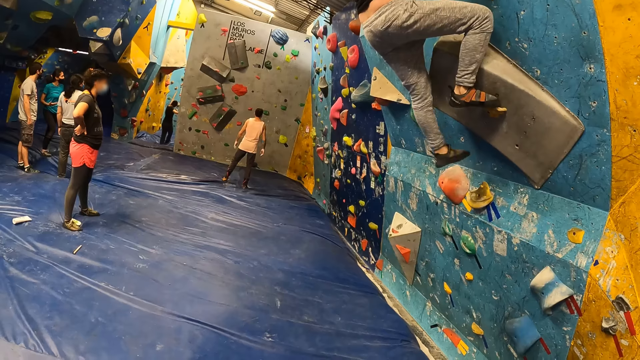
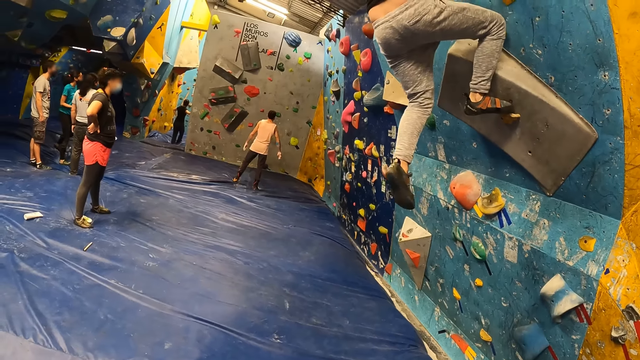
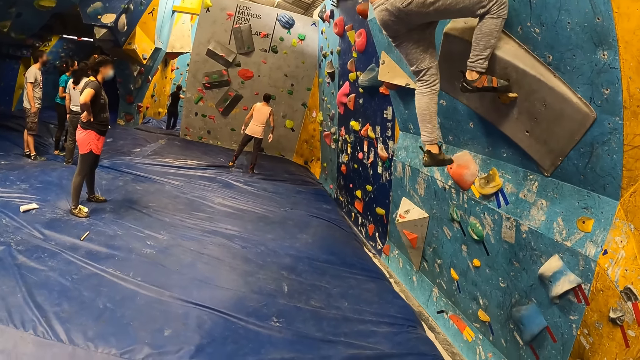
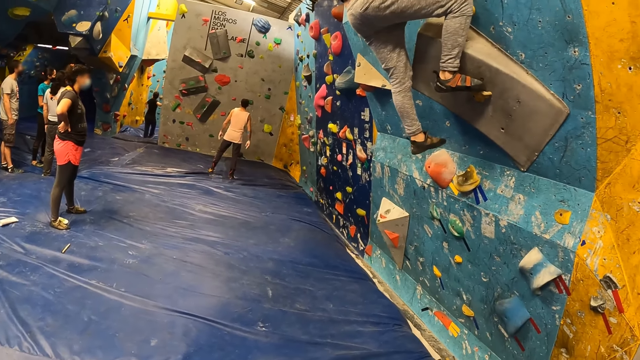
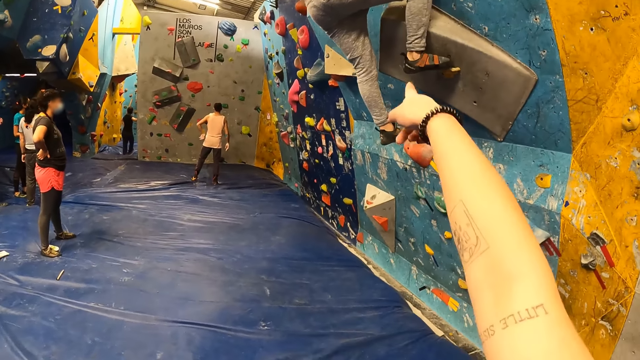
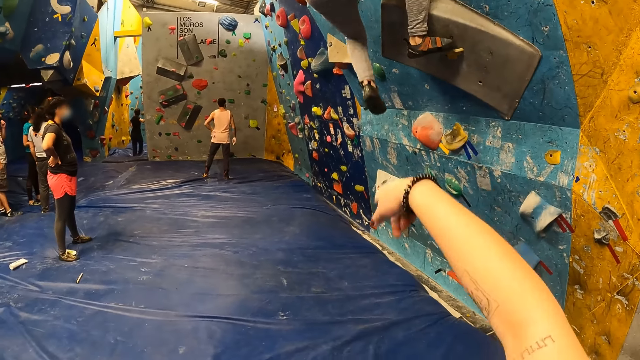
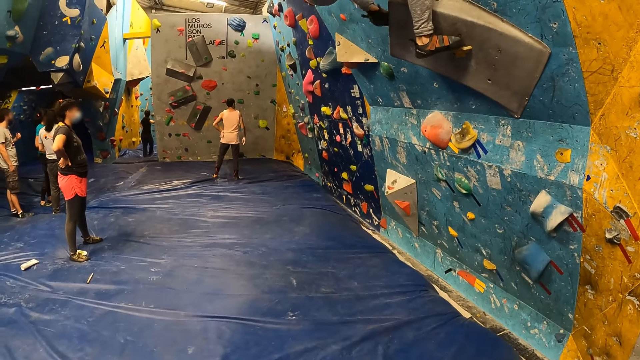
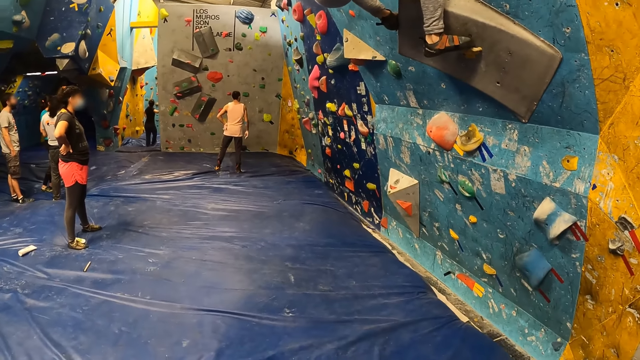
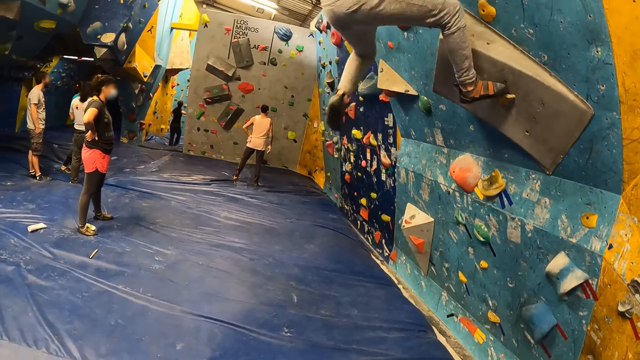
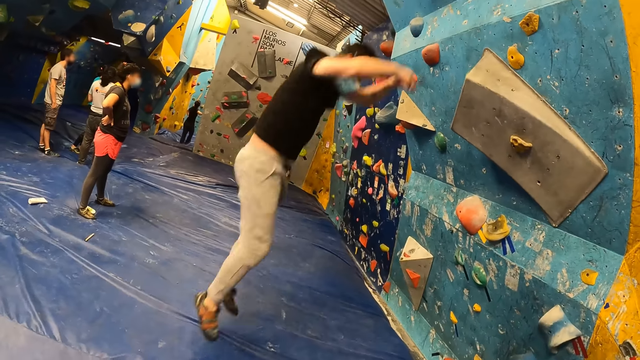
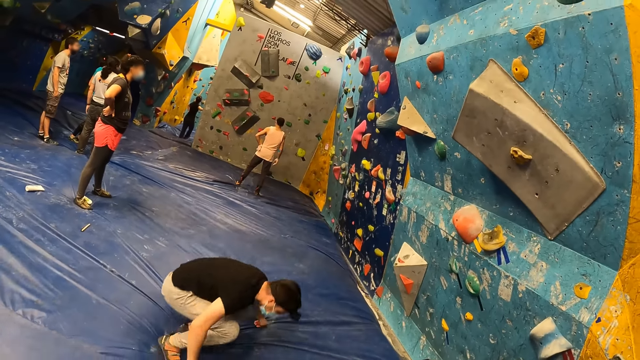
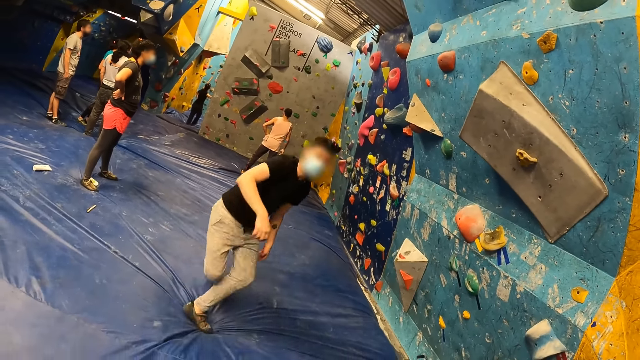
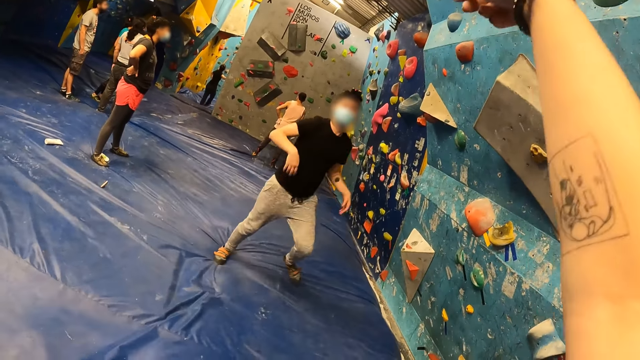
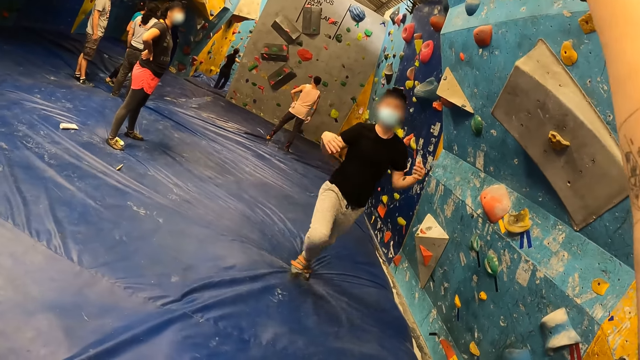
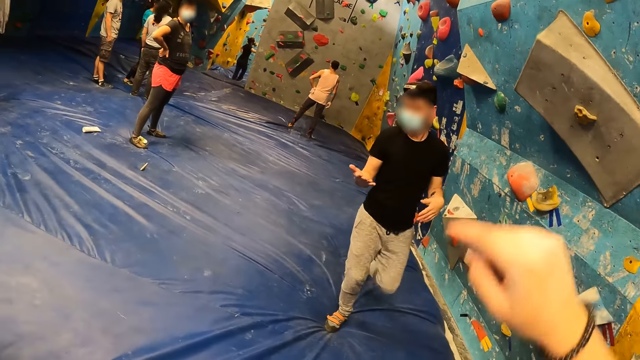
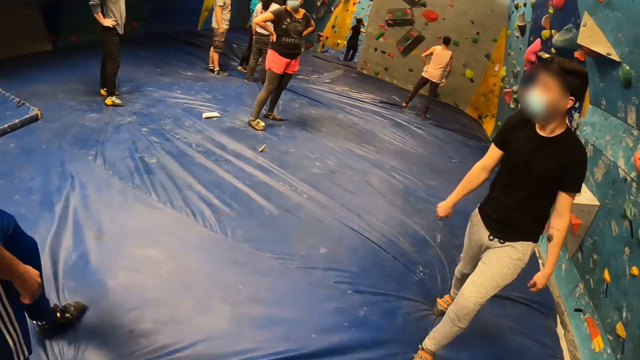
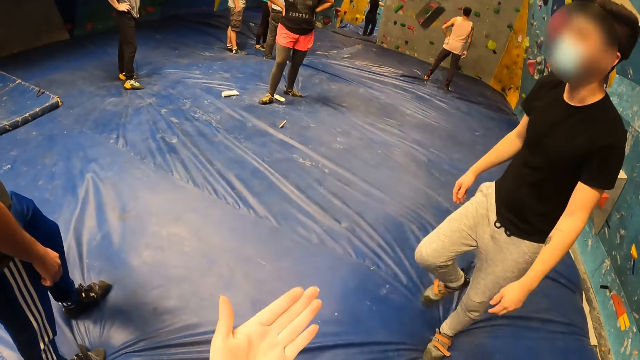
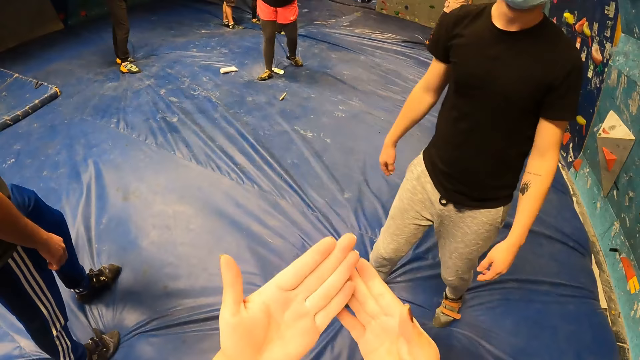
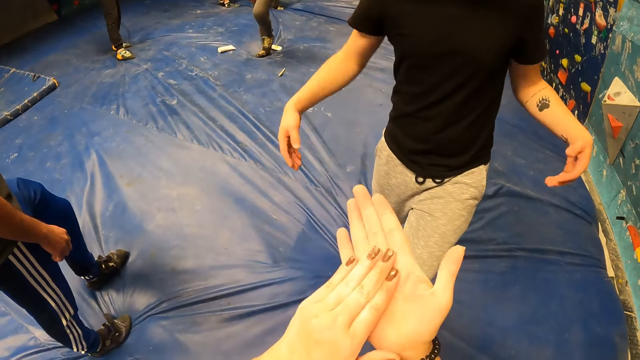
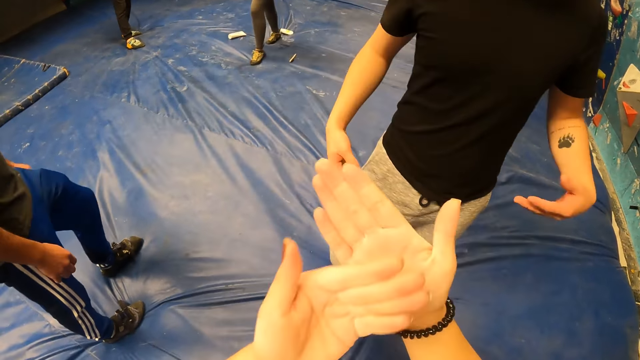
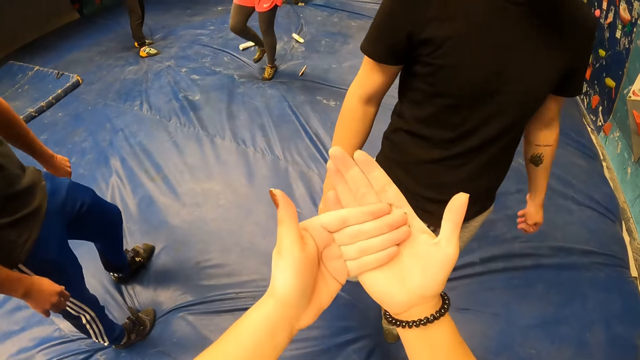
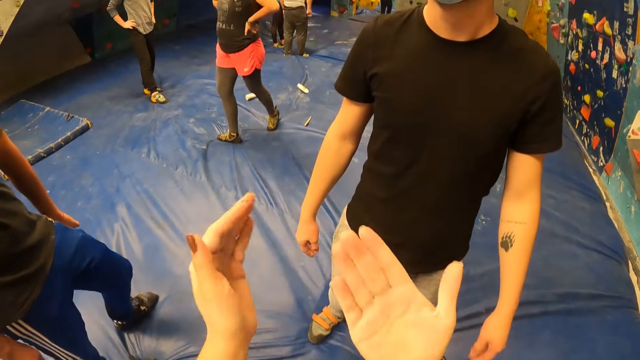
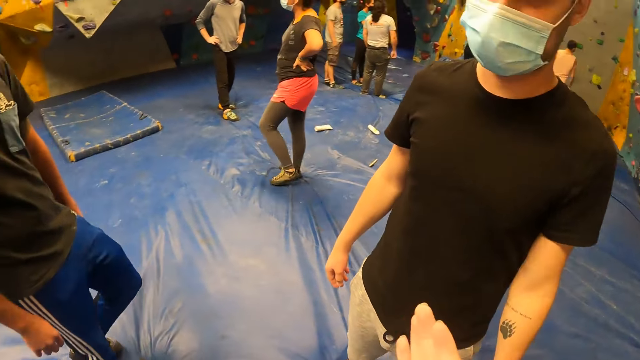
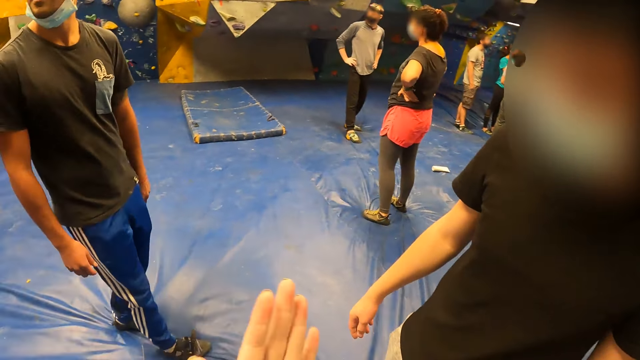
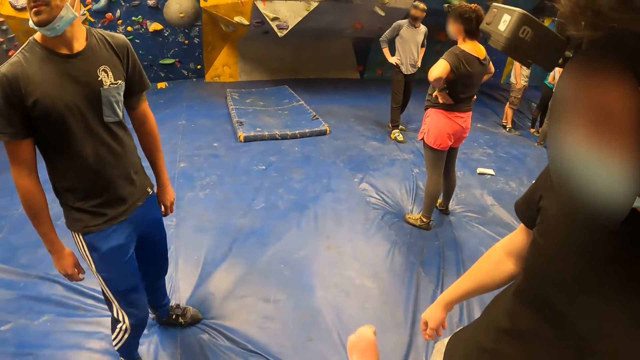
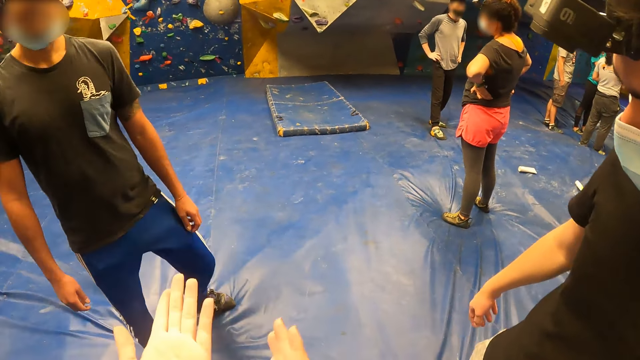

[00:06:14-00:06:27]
The camera wearer points at a man. The man jumps down the climbing wall. The camera wearer raises the right hand. The man shakes the hands and walks towards the camera wearer. The camera wearer rubs her palms together.

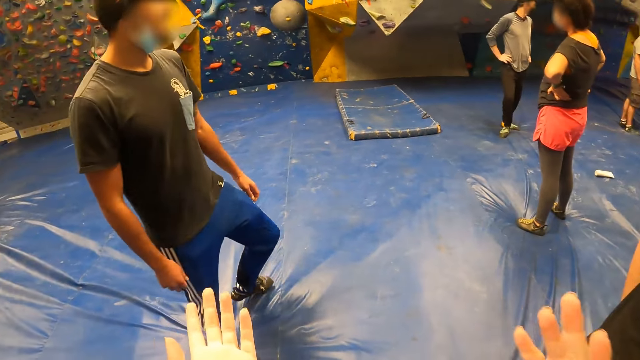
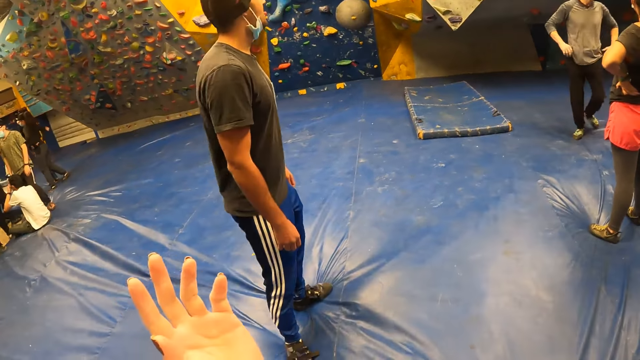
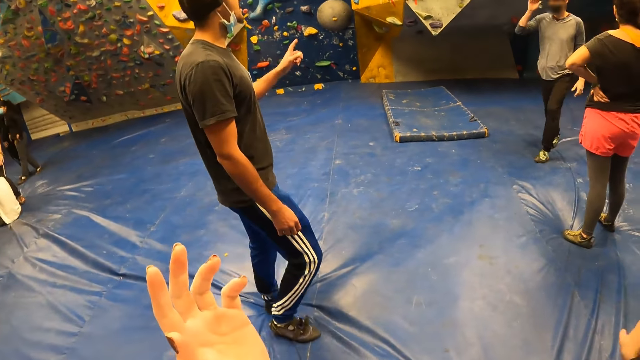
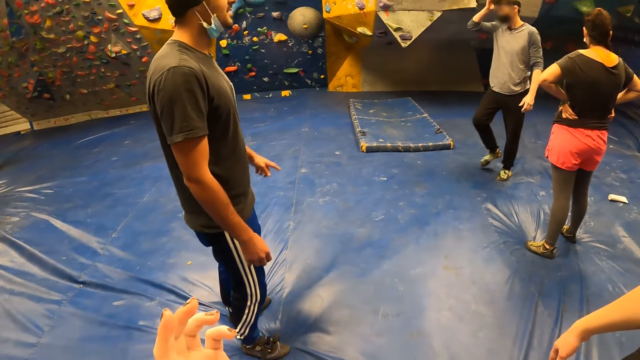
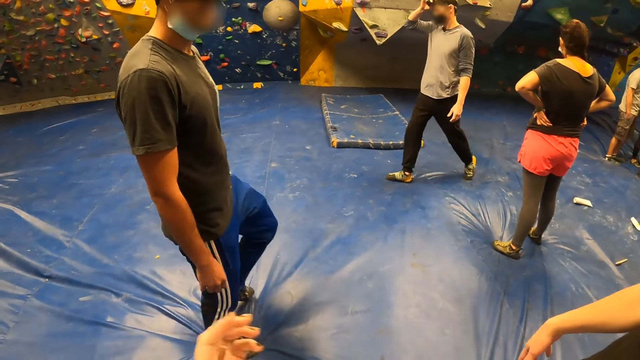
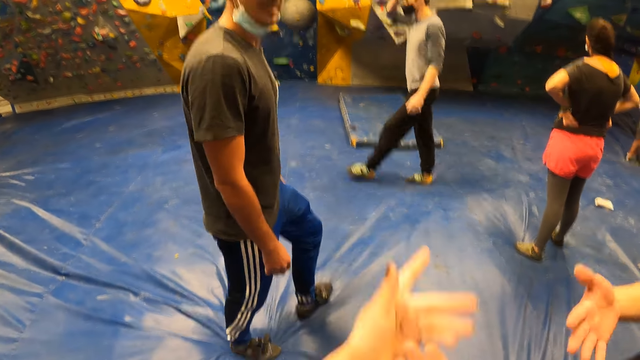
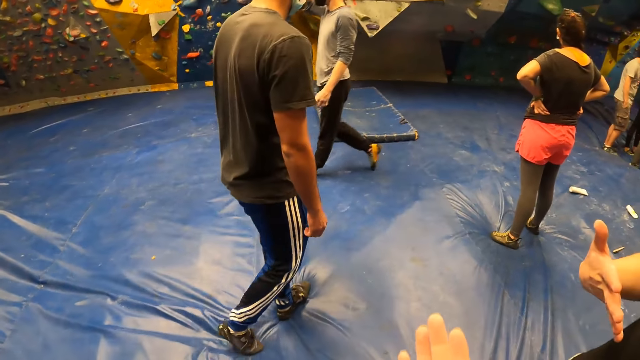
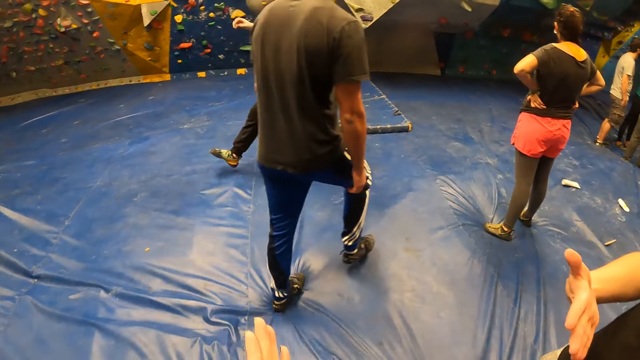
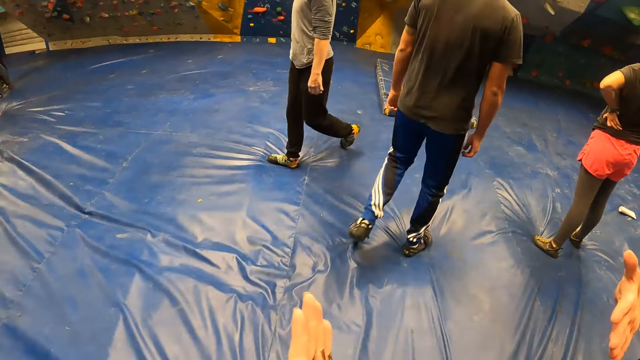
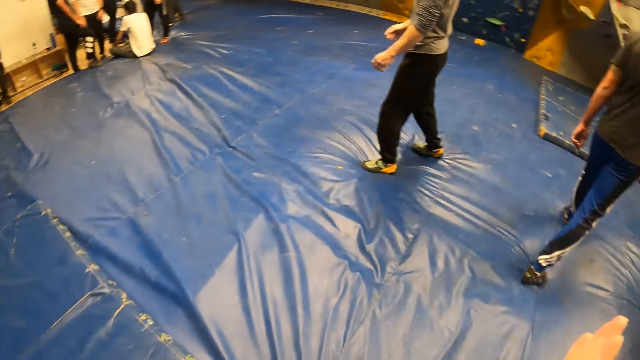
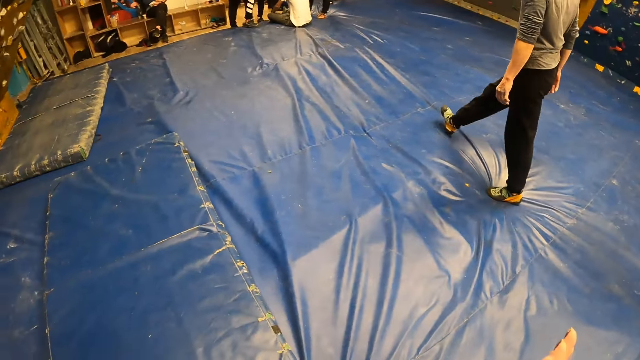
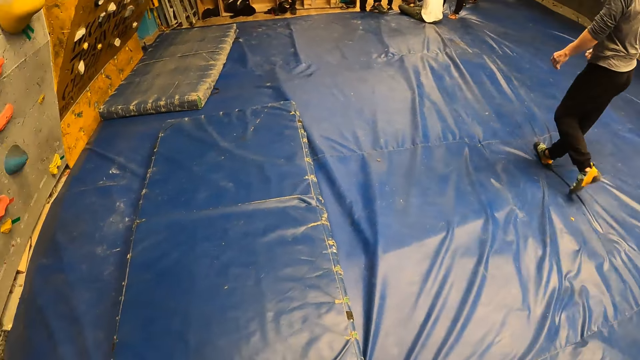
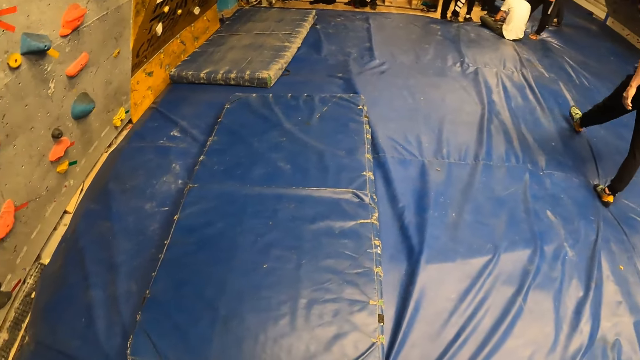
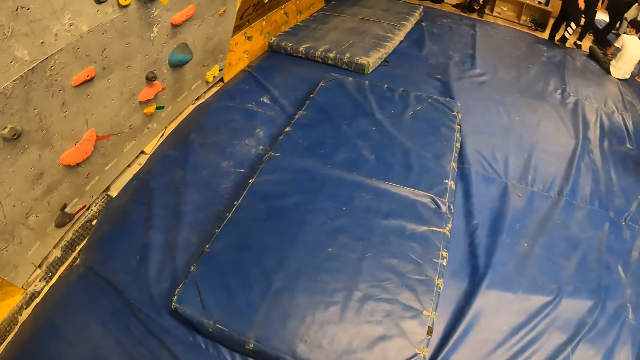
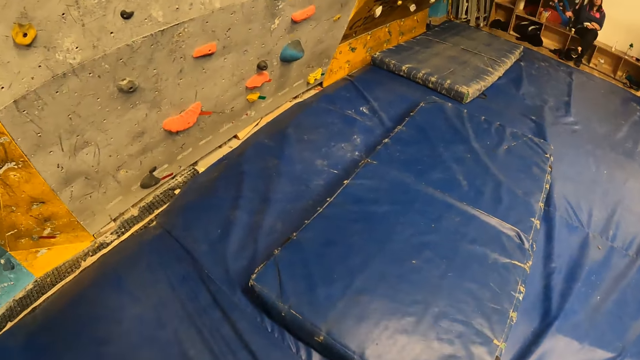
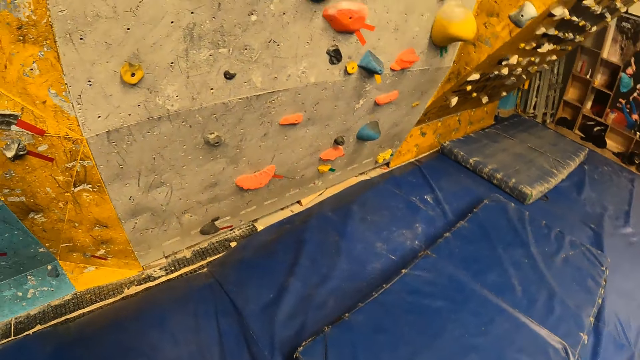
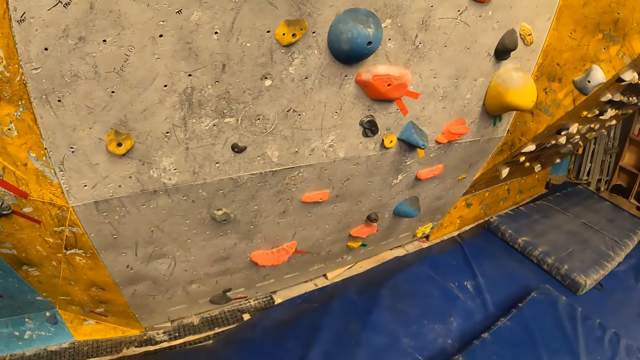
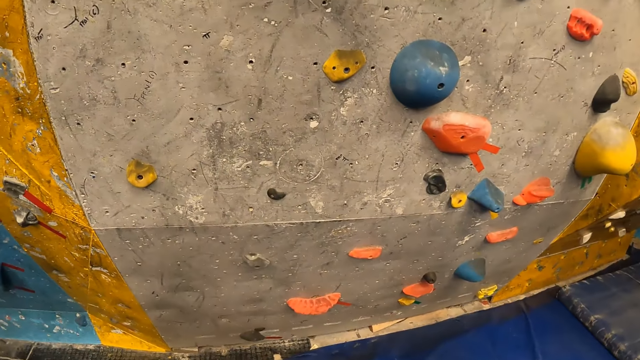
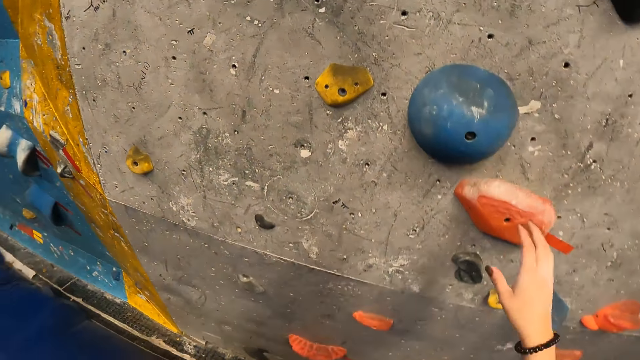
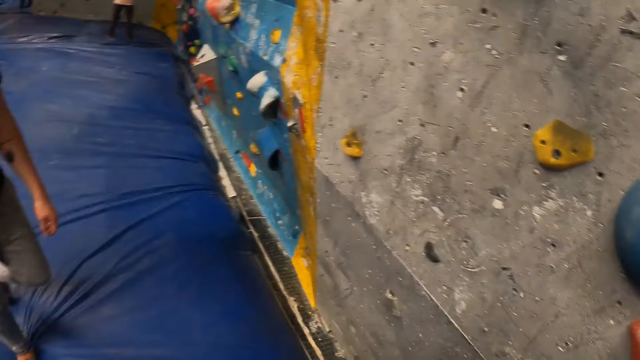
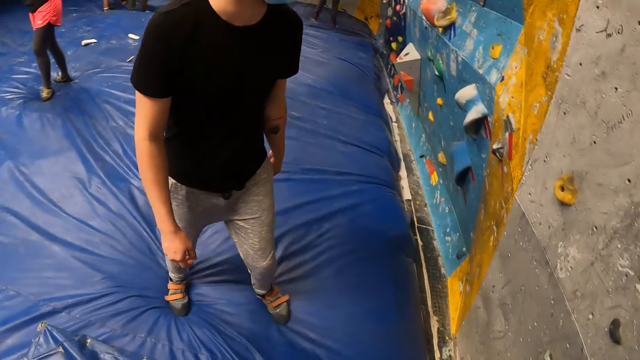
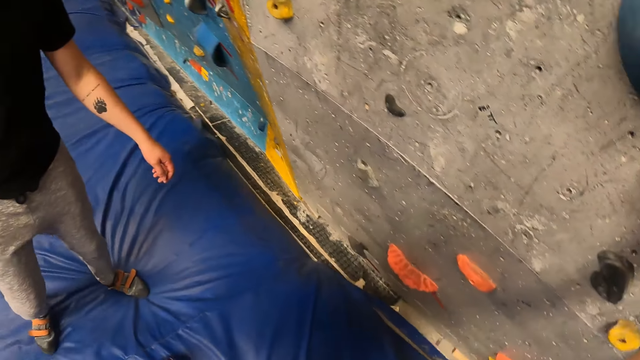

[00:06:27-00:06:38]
A man touches his head with his right hand. The man walks past the camera wearer. The camera wearer walks towards the wall. She holds a slab on the climbing wall with her right hand.
